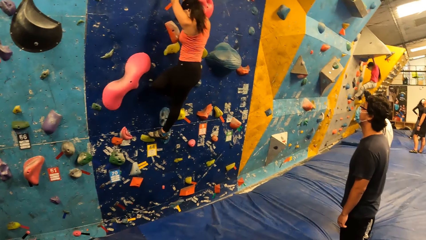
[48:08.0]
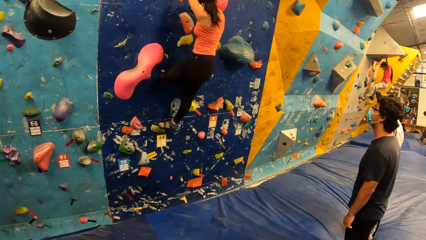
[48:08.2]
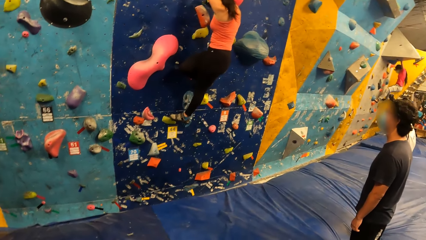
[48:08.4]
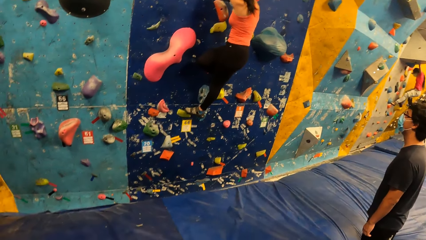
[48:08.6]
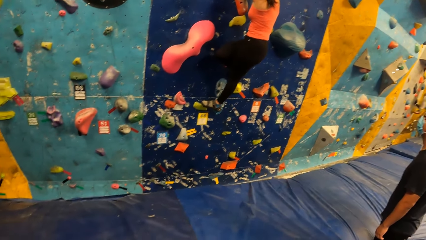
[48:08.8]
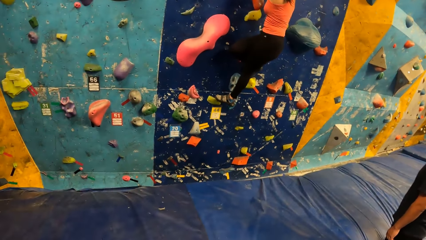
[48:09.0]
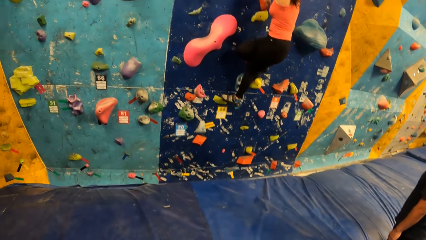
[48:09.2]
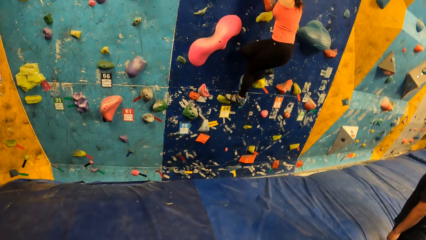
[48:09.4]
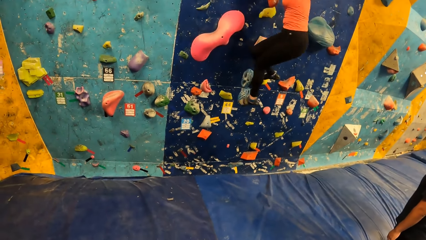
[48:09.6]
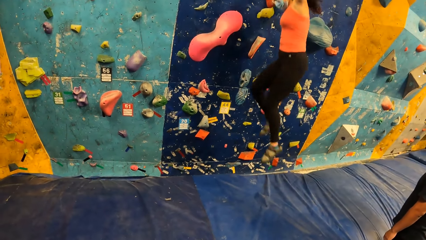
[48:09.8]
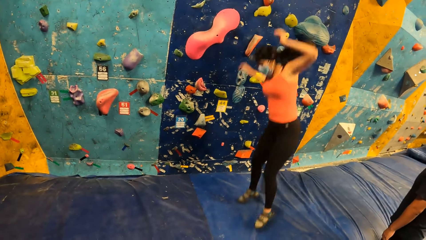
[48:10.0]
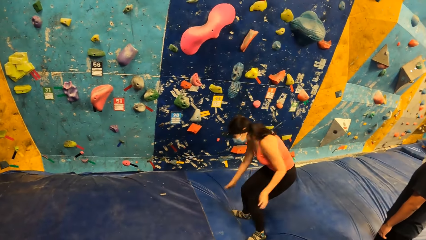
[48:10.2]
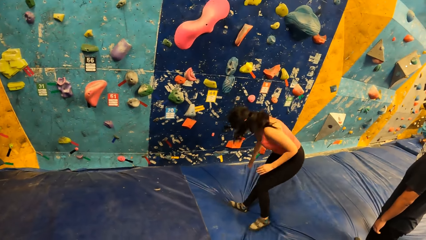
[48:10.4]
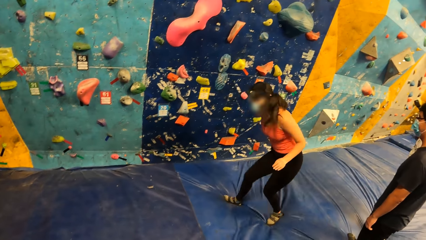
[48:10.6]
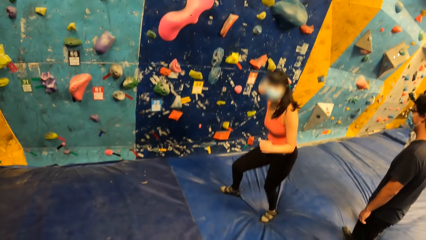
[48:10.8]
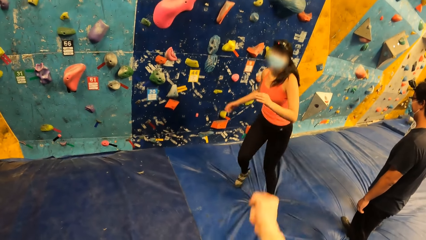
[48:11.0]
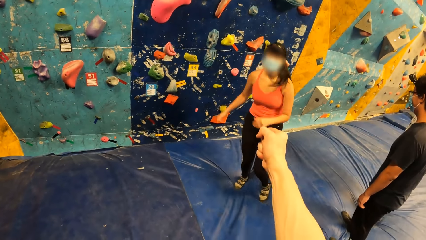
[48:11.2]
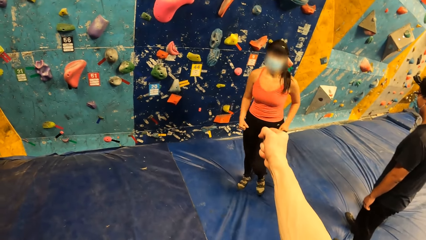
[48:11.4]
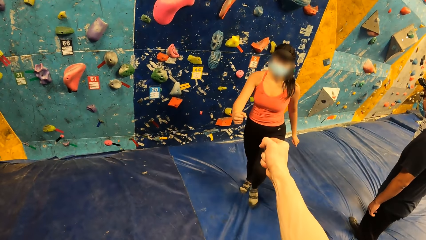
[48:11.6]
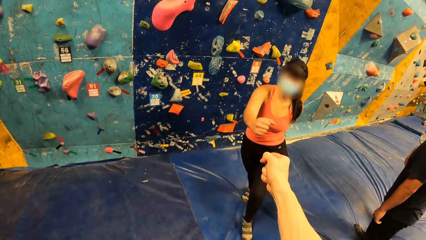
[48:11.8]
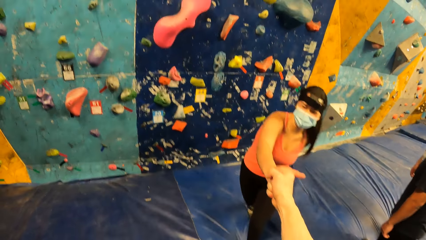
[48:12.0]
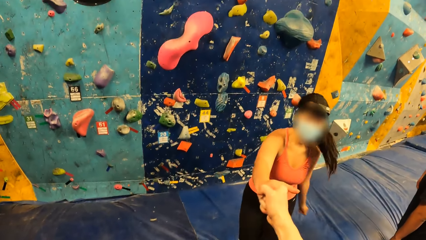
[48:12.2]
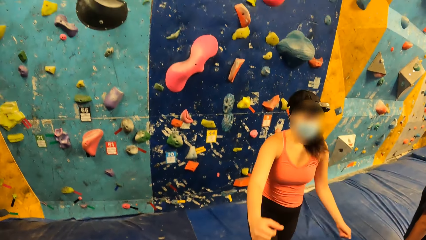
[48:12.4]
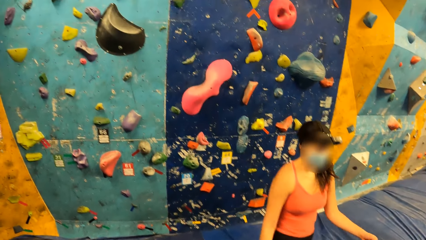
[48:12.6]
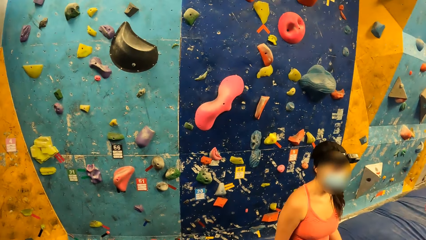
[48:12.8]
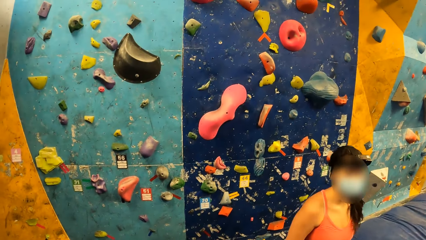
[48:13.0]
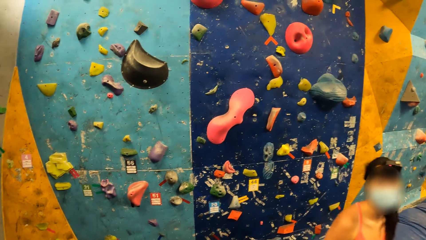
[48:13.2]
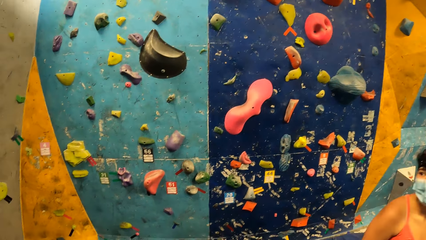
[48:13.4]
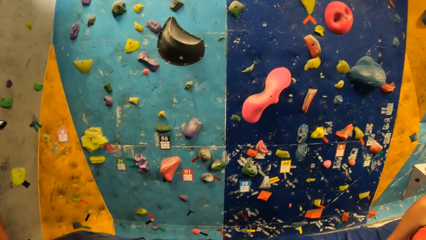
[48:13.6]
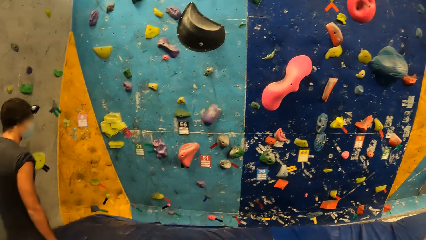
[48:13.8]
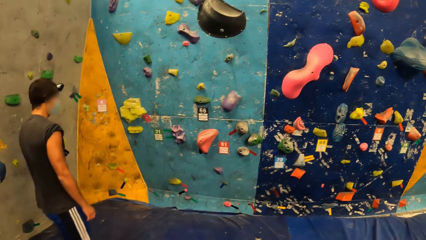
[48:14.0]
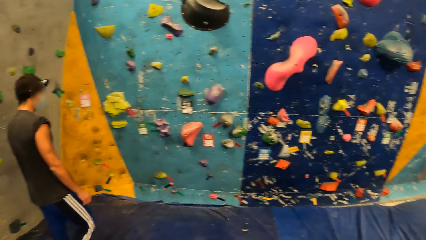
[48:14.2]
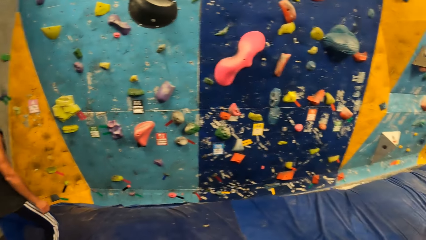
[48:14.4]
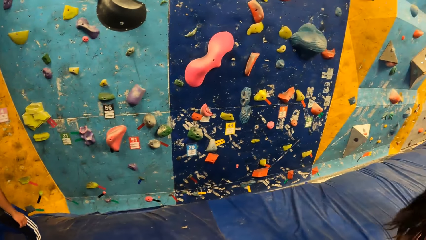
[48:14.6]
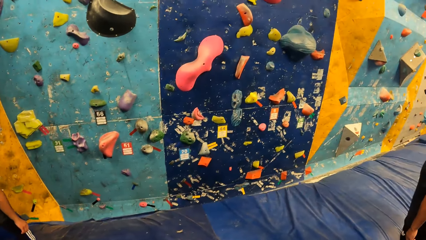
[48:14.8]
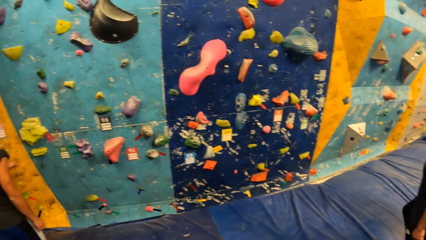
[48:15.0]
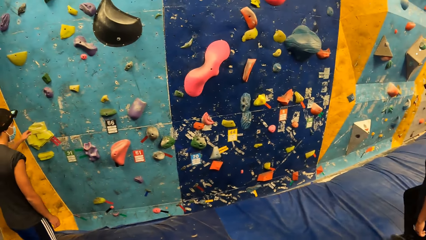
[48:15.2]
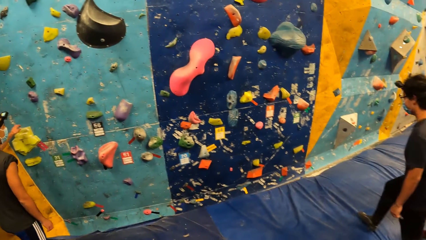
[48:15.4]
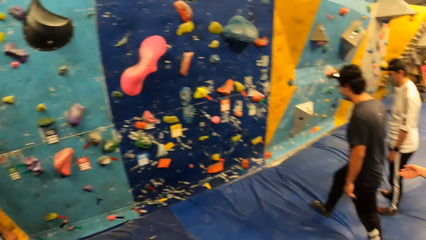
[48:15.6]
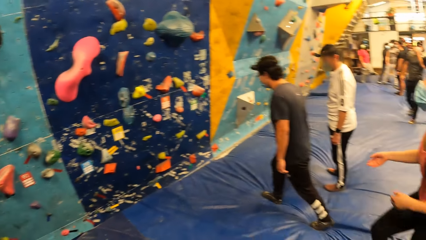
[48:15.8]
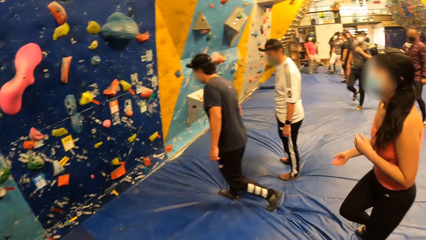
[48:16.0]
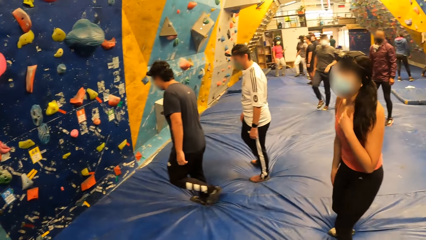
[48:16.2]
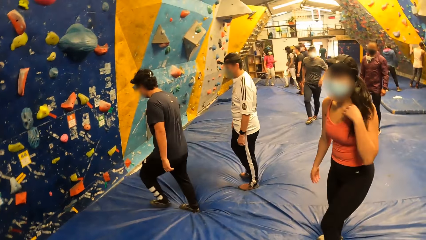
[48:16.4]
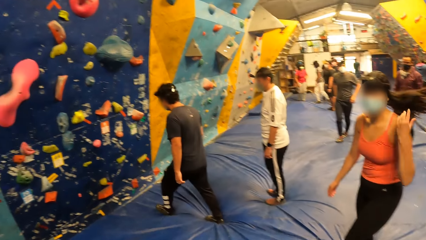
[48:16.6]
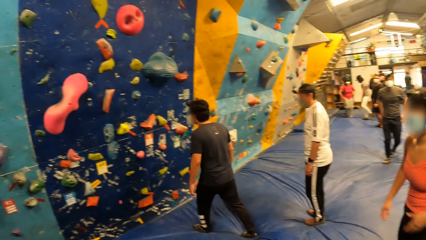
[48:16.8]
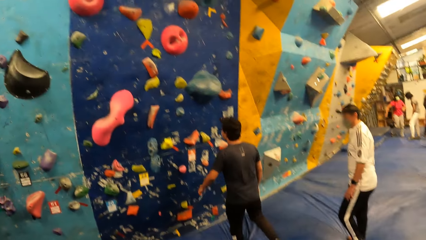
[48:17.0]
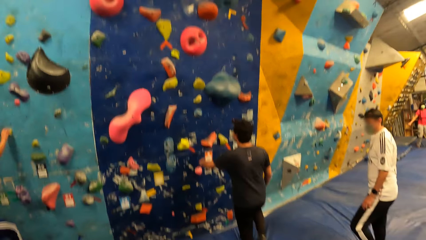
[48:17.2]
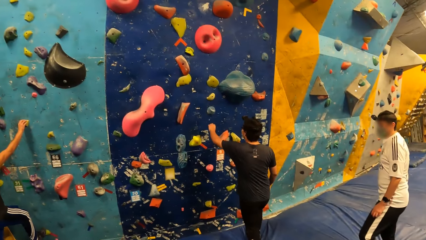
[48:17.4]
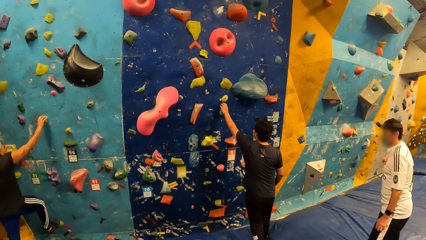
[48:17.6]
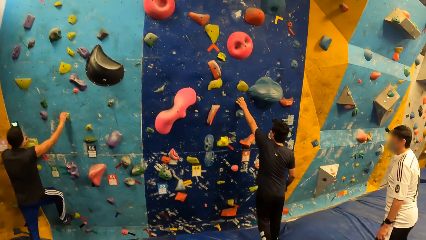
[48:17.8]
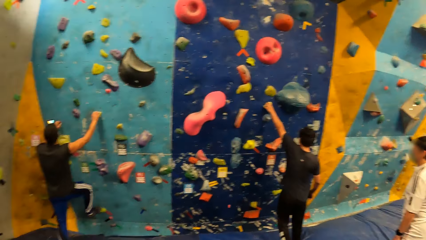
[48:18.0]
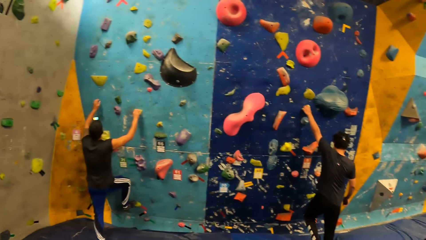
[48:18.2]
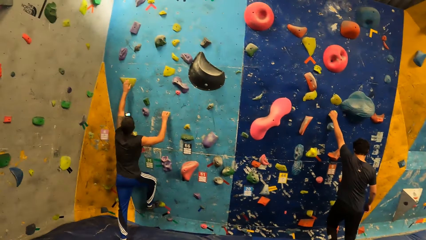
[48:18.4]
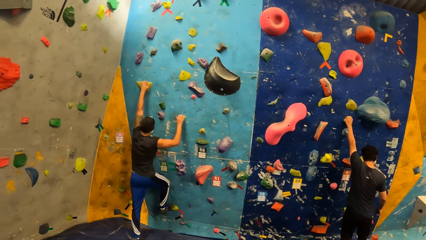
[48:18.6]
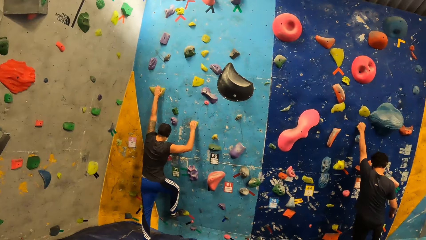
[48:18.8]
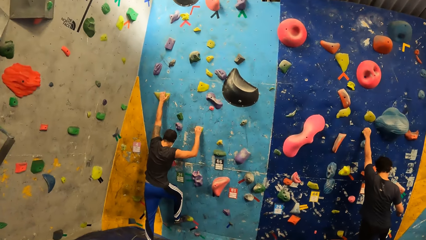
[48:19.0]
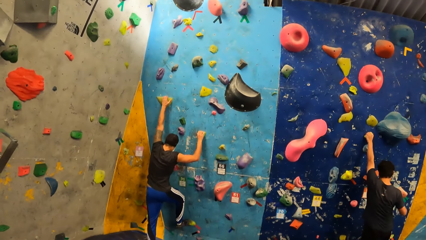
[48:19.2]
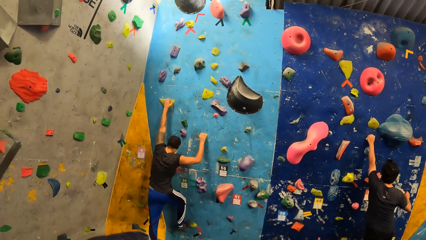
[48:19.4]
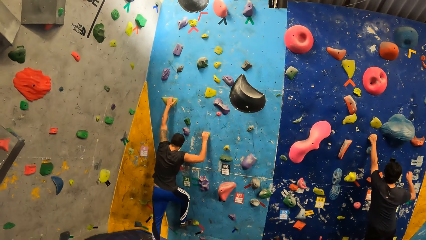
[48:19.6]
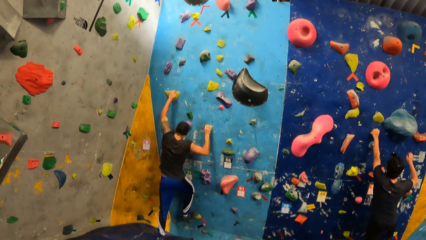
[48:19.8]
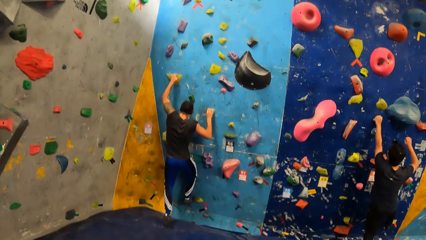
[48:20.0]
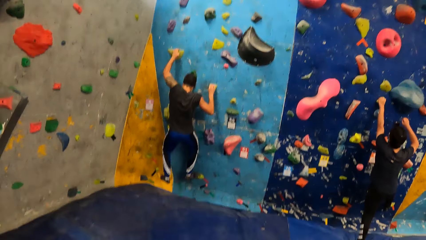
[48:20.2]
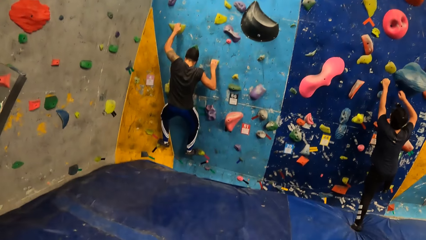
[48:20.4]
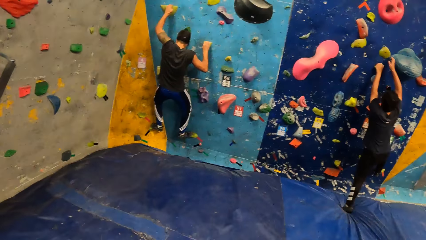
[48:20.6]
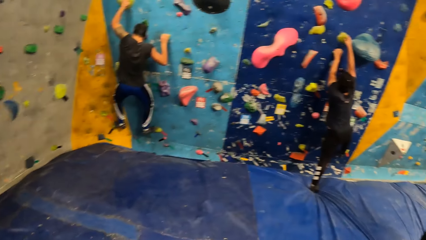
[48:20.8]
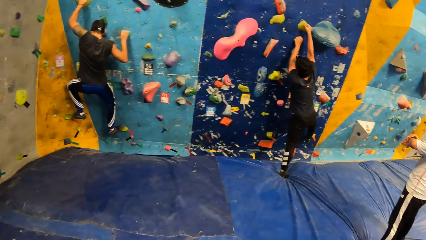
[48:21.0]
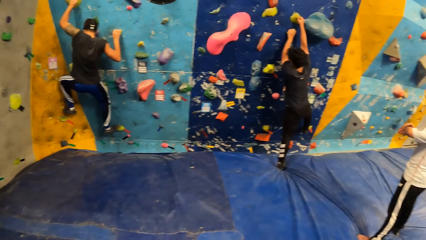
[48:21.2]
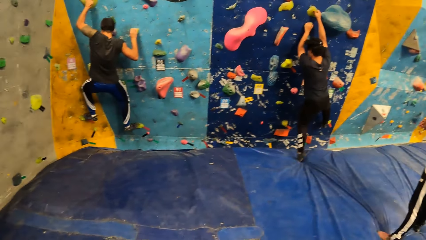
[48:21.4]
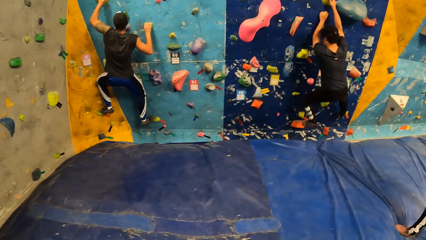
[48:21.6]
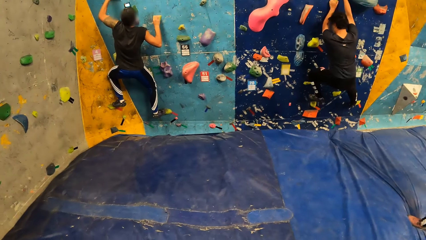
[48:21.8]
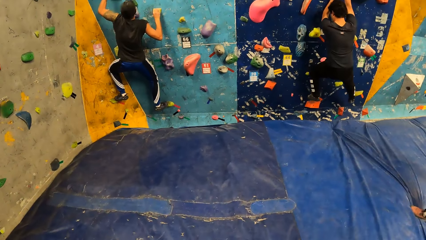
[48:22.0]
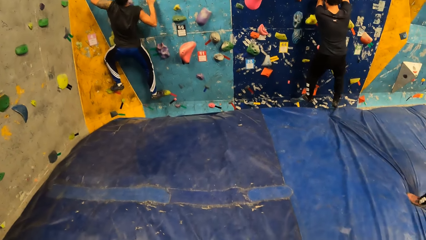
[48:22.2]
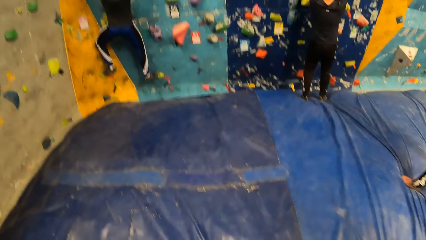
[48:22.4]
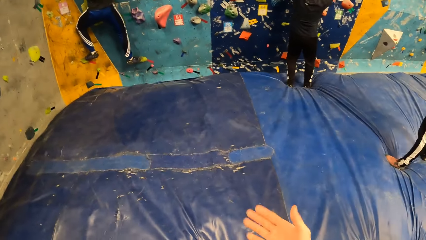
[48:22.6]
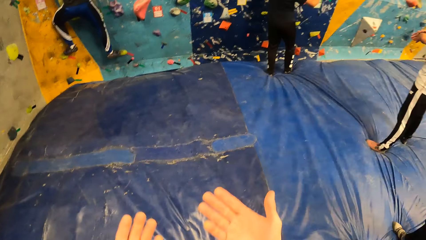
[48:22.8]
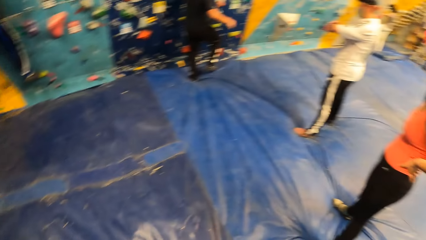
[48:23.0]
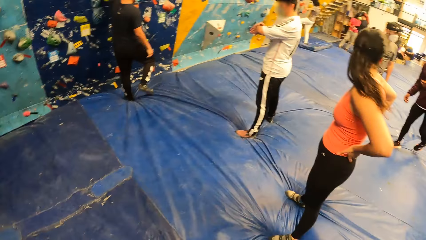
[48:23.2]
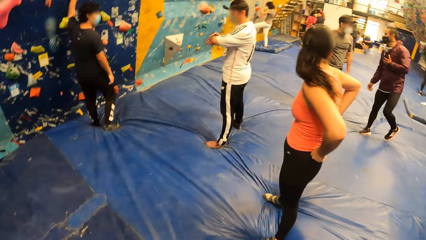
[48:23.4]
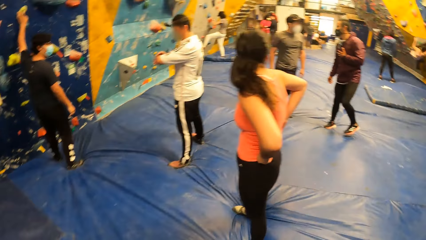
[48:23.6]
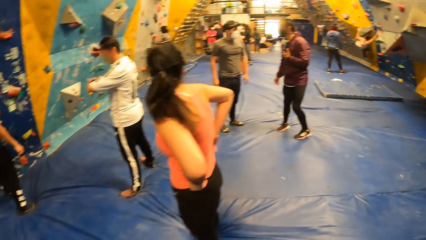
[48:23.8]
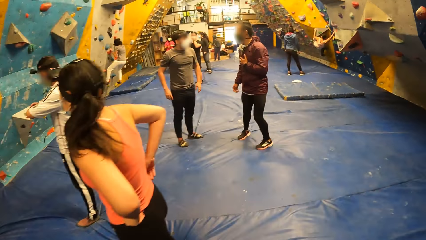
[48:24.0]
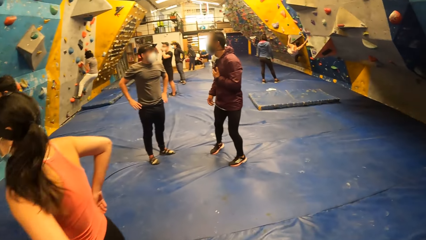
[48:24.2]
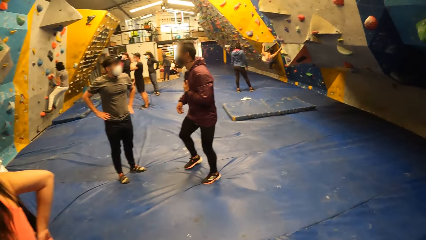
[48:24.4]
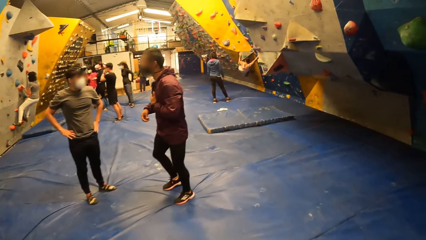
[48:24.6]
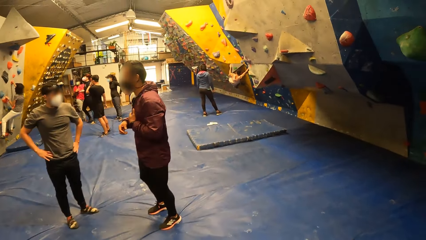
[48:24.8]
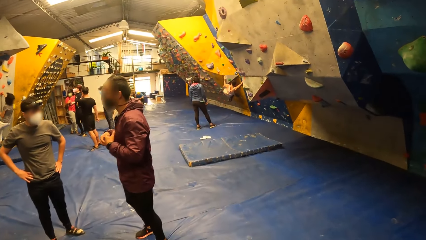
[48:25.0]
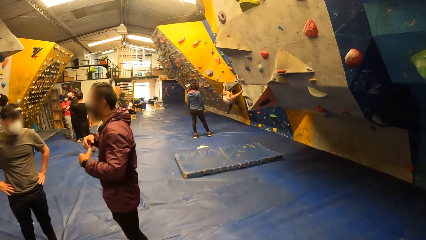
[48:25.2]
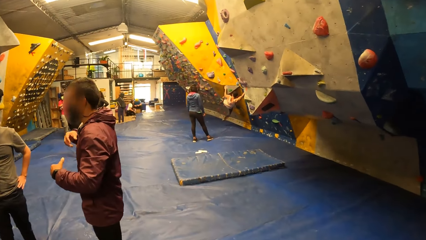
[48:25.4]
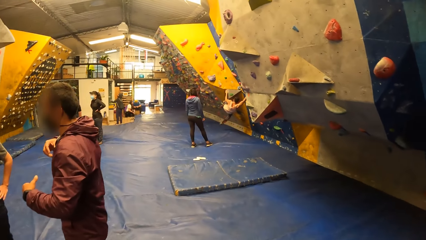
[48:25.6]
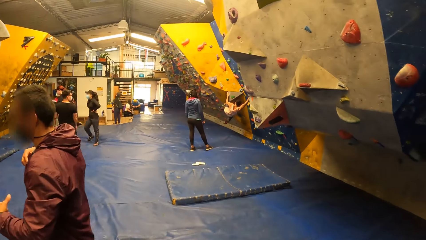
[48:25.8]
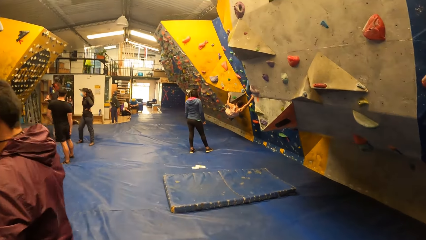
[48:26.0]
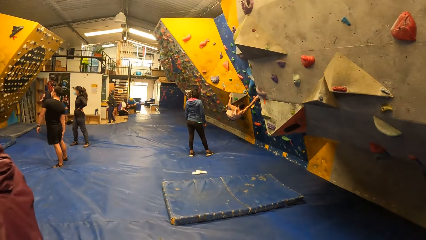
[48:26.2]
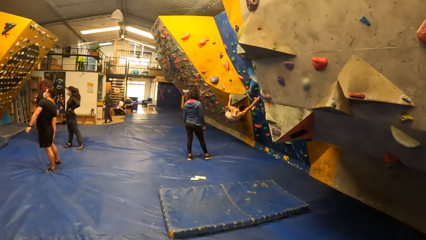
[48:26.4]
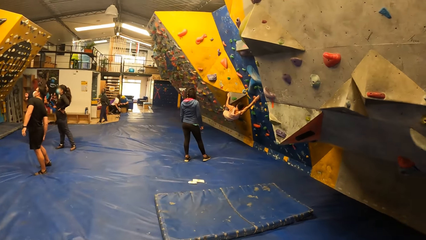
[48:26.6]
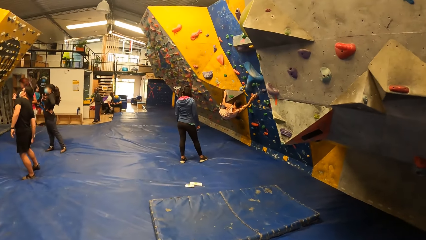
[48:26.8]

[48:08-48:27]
The woman drops to the crash pad from the climbing wall. The woman bumps her right fist against the camera wearer's right fist. The man climbs the climbing wall with both hands. Another man climbs the climbing wall with both hands. The camera wearer lifts both hands. The other man drops to the crash pad from the climbing wall with both hands. The camera wearer moves around.
